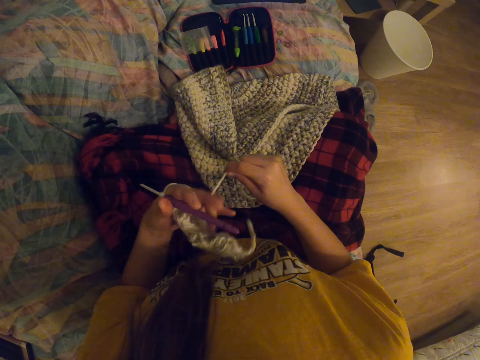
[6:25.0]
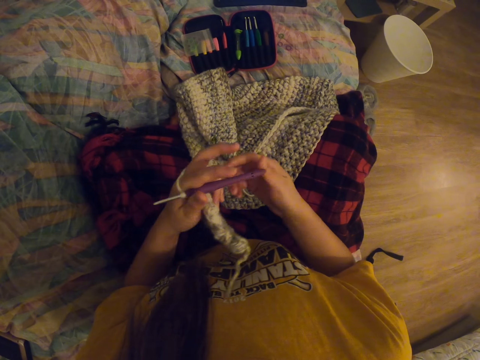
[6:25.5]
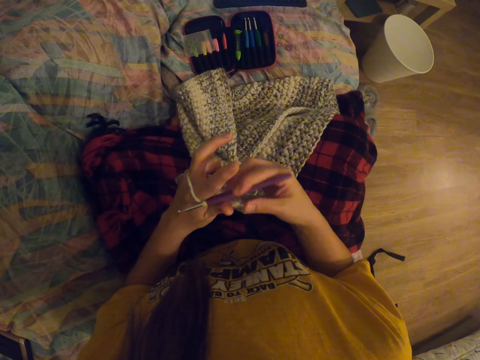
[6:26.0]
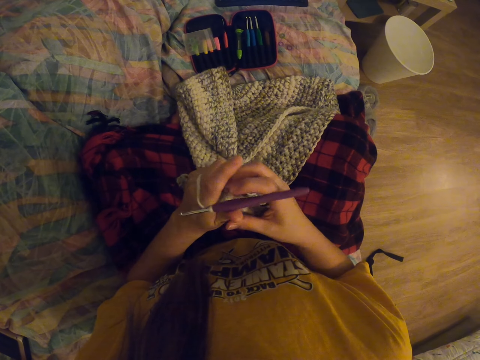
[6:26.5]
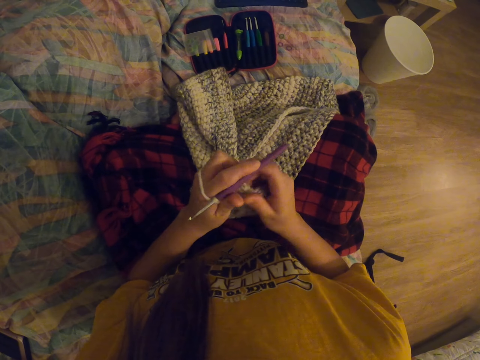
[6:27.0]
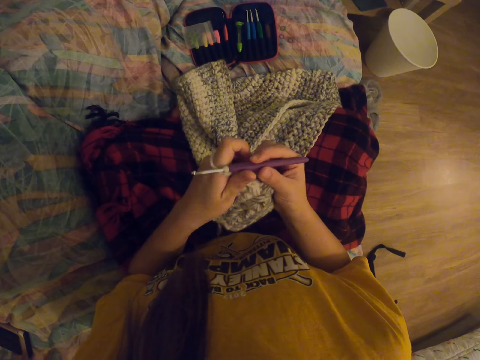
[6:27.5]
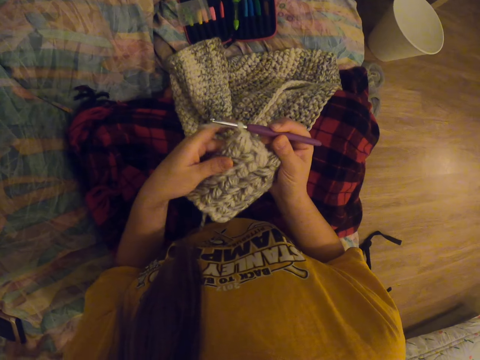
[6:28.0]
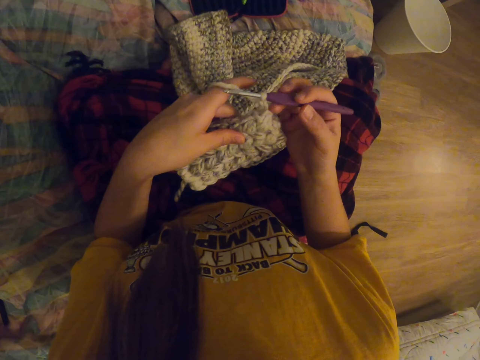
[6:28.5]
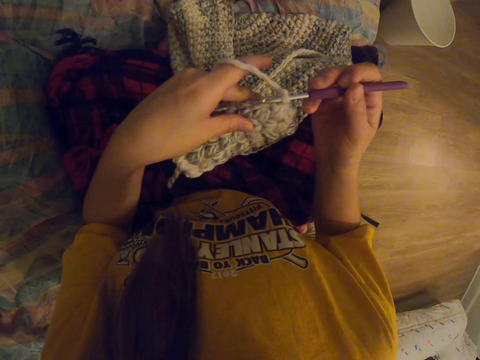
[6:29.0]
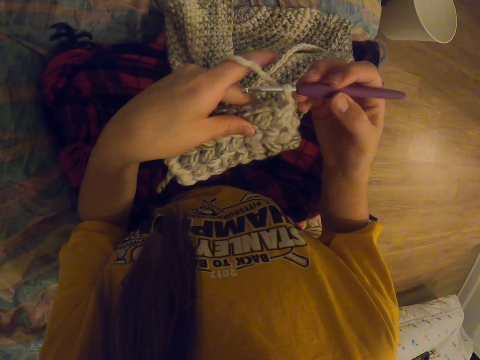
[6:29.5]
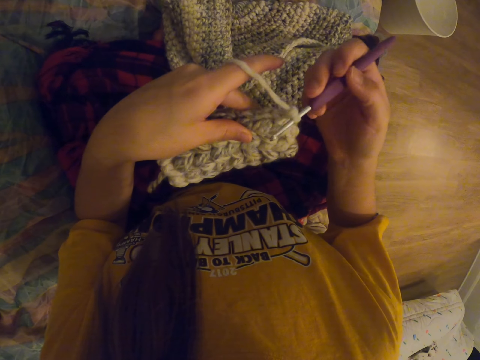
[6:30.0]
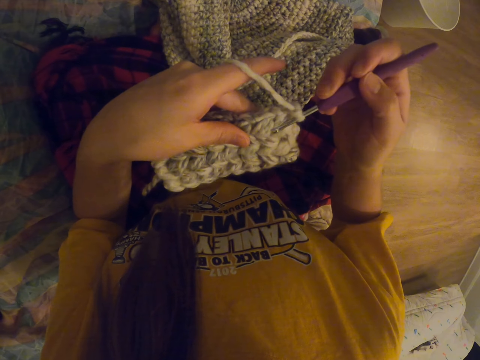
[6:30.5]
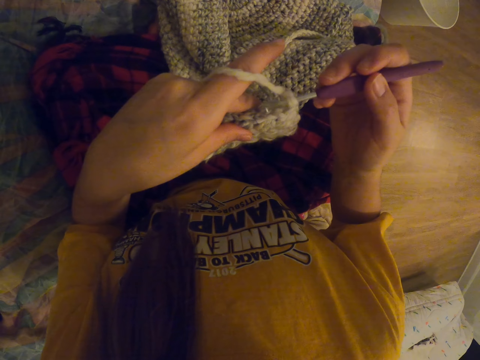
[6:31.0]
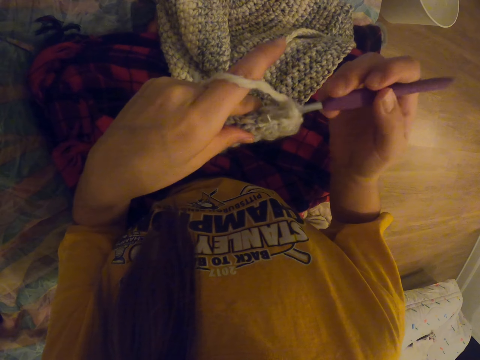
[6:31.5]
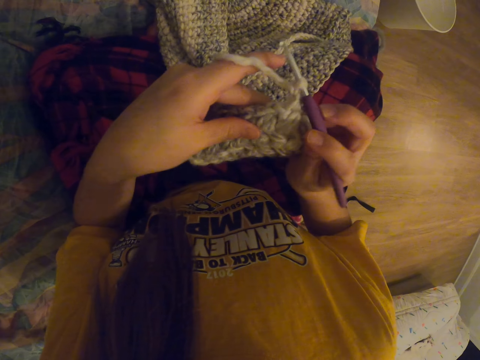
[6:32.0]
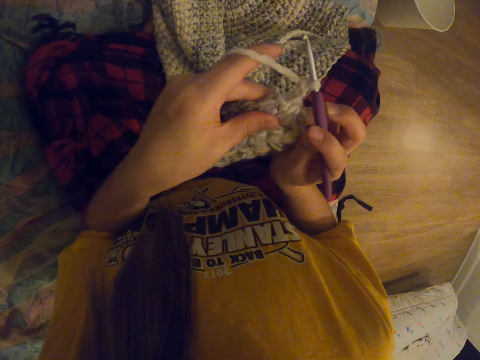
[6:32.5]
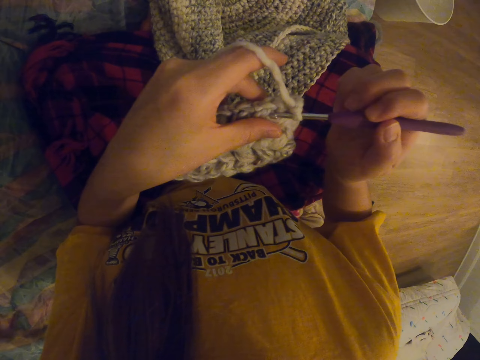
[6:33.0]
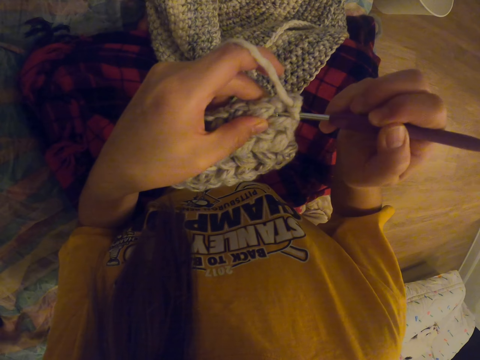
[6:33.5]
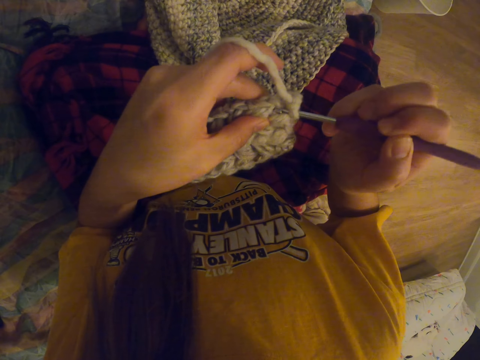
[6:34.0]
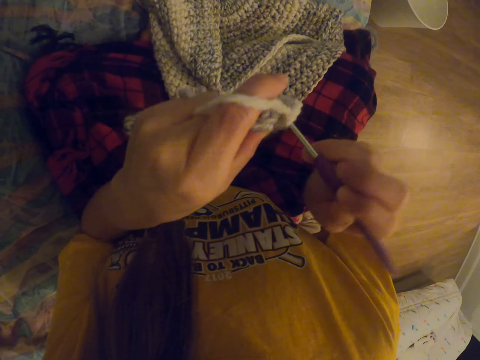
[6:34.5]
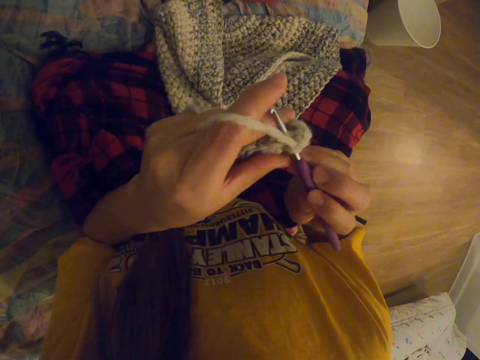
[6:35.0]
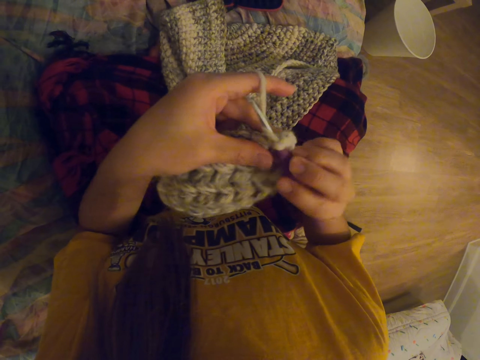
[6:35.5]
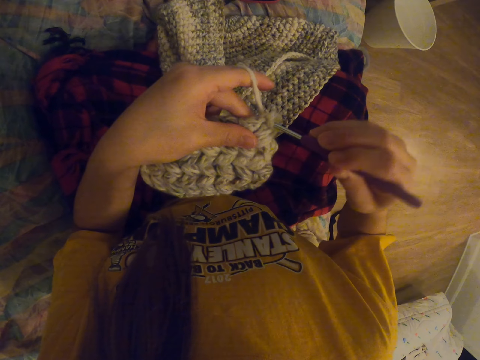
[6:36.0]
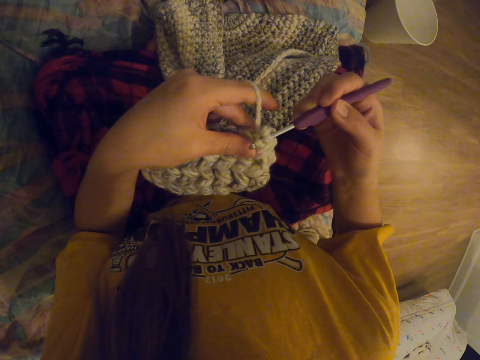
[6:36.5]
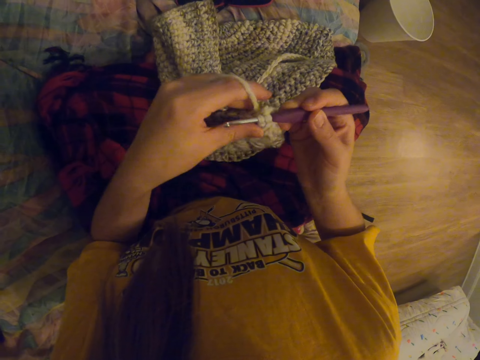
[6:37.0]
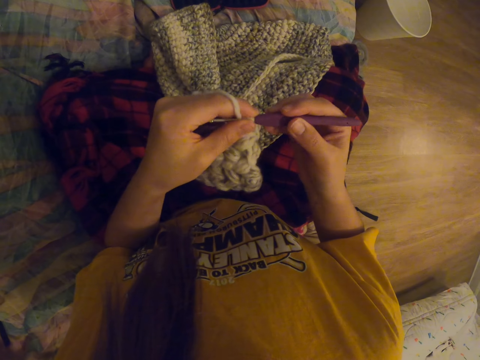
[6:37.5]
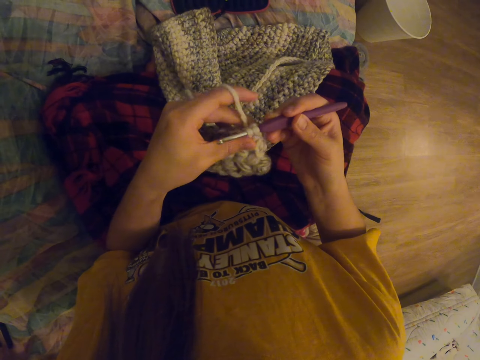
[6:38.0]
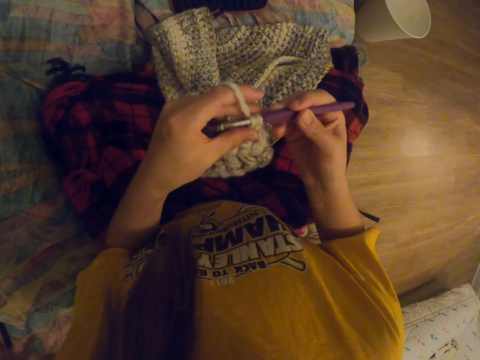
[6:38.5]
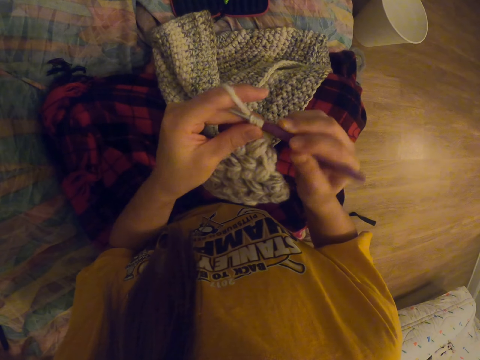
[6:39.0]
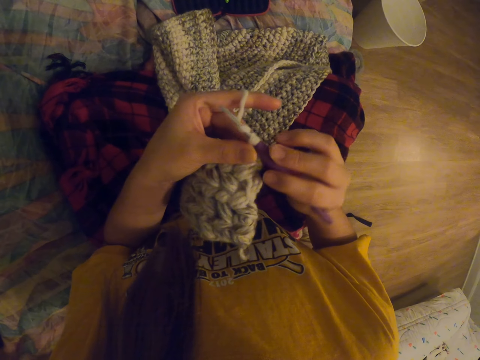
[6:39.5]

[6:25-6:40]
The camera wearer puts thread on the fingers. They hold the crochet with the right hand. They crochet with a crochet hook. They crochet fabric.

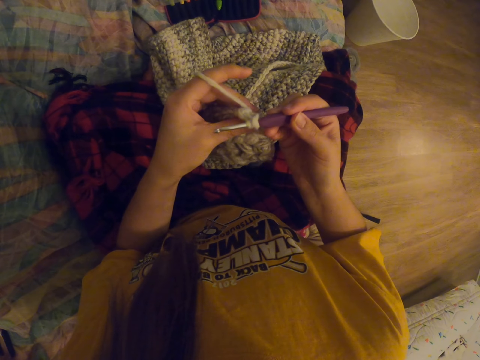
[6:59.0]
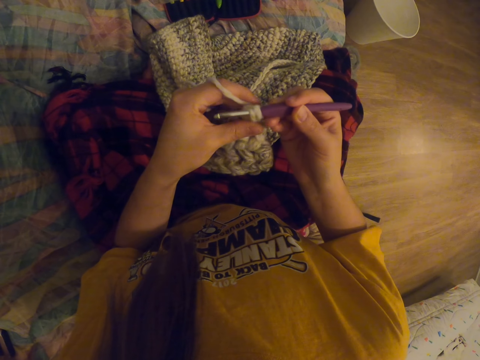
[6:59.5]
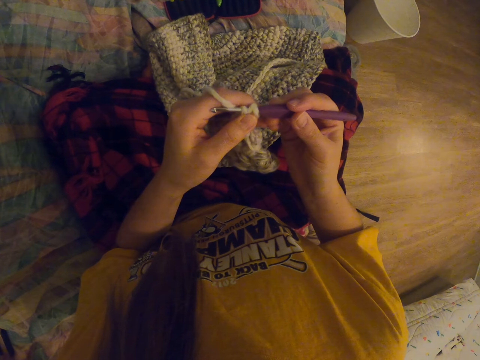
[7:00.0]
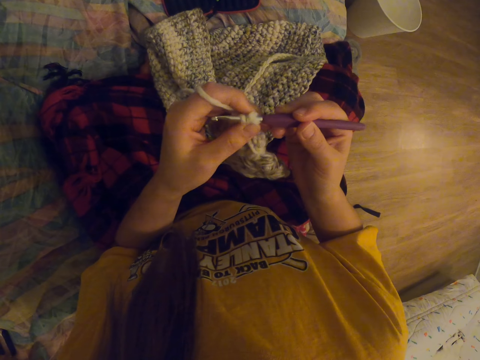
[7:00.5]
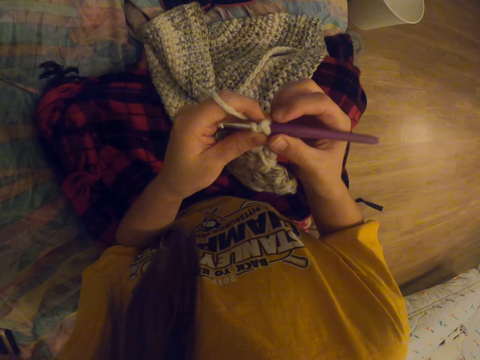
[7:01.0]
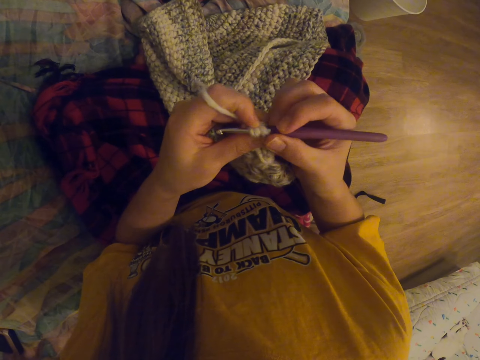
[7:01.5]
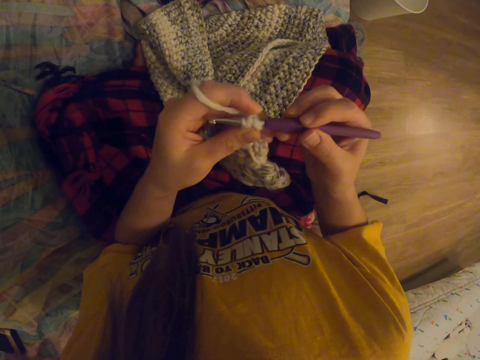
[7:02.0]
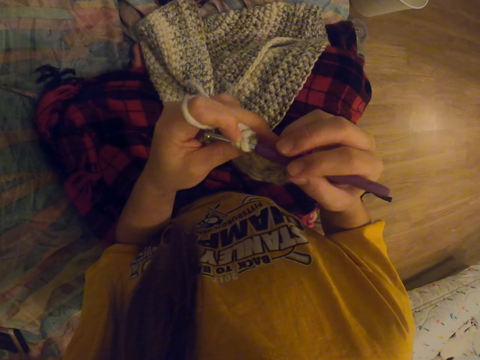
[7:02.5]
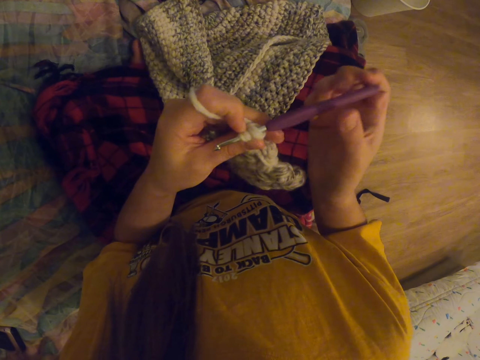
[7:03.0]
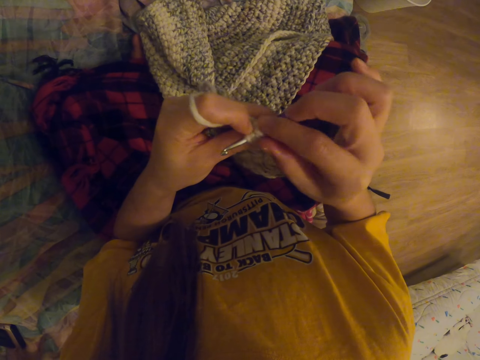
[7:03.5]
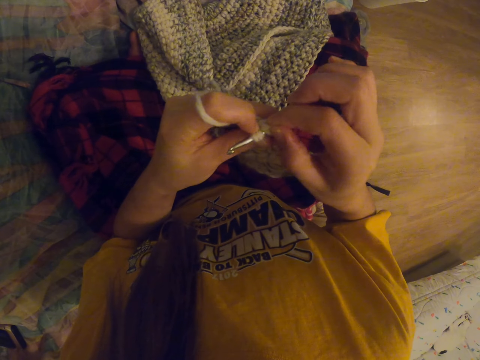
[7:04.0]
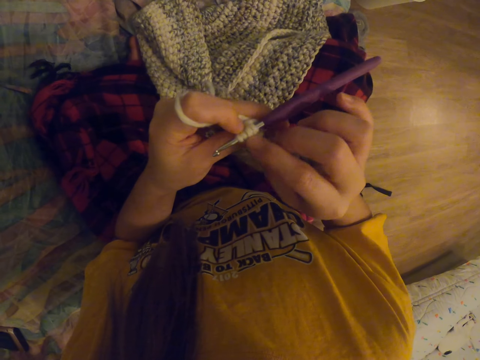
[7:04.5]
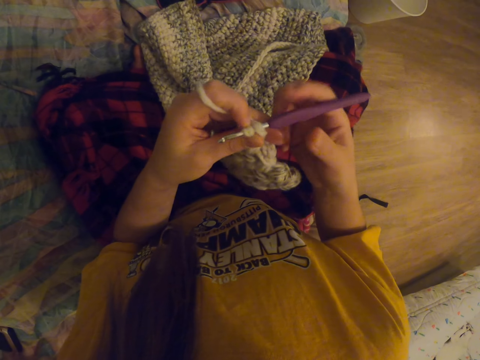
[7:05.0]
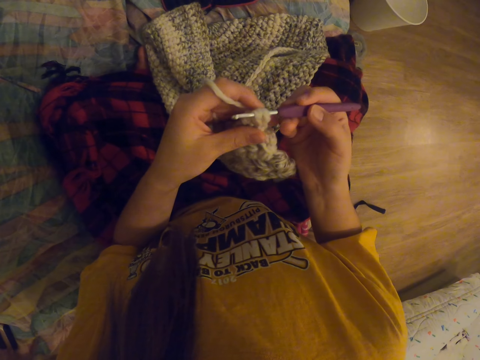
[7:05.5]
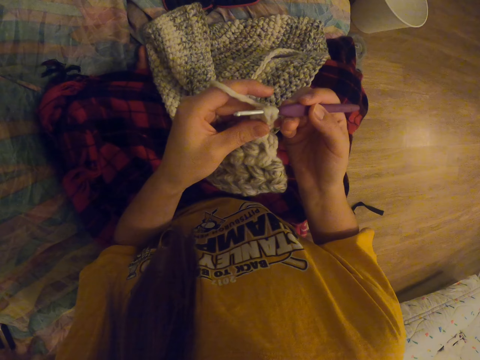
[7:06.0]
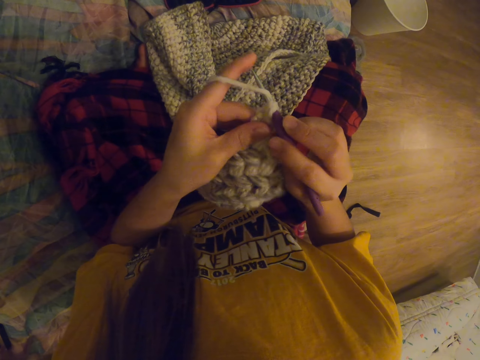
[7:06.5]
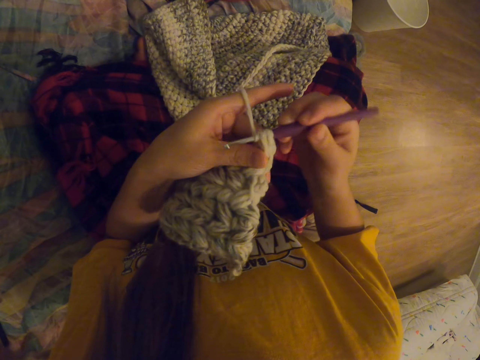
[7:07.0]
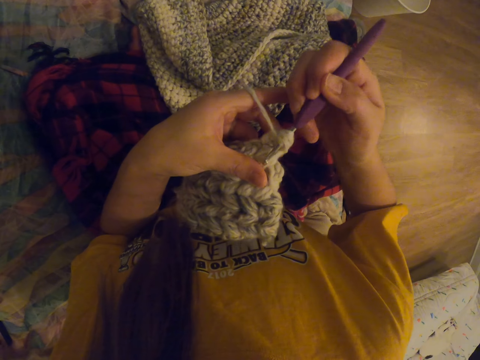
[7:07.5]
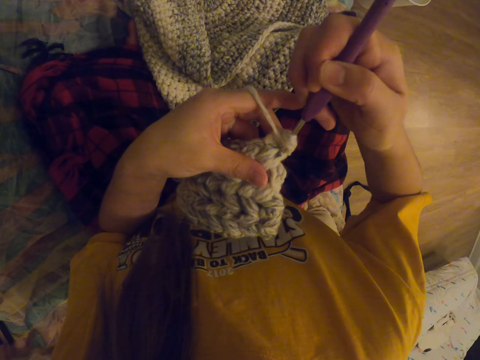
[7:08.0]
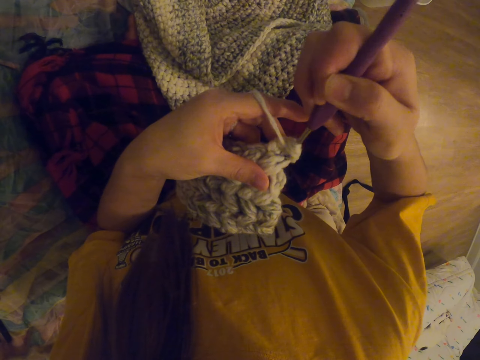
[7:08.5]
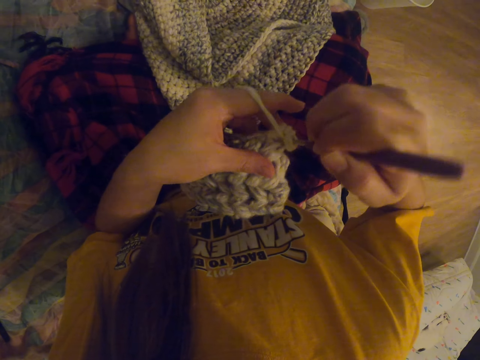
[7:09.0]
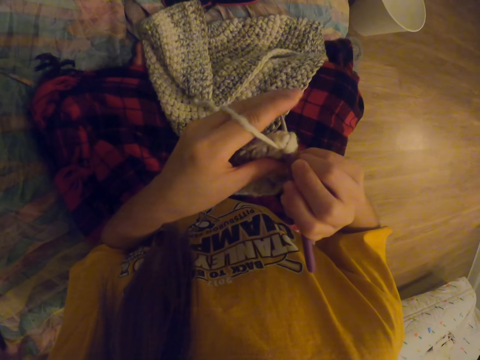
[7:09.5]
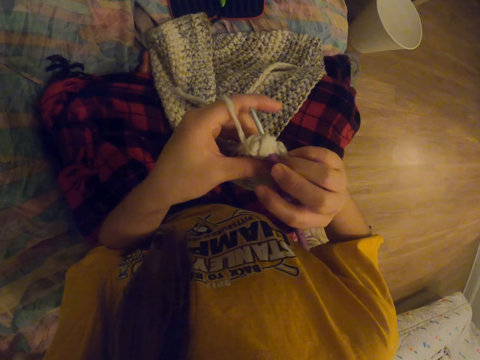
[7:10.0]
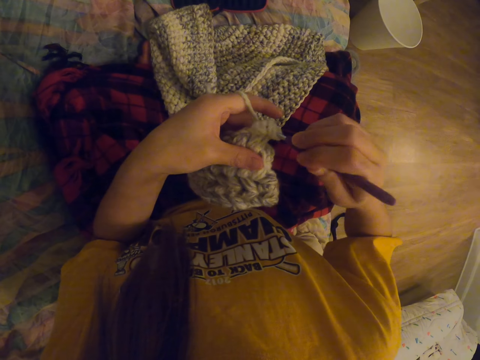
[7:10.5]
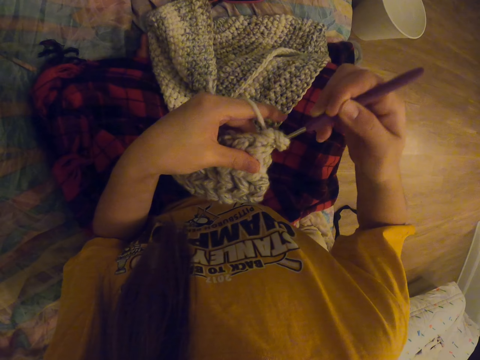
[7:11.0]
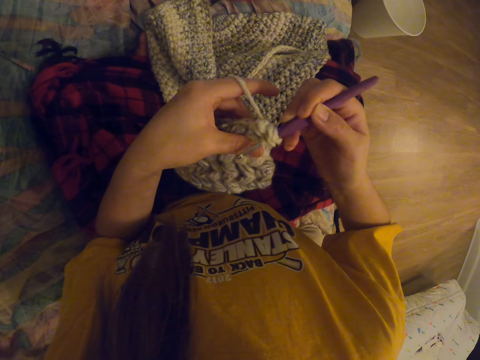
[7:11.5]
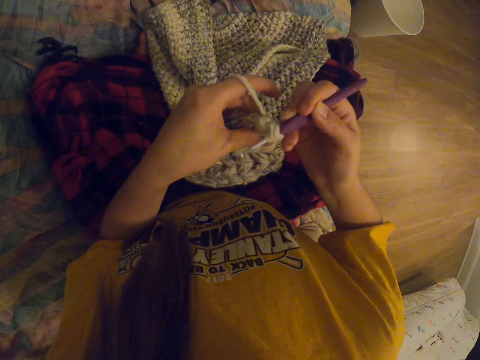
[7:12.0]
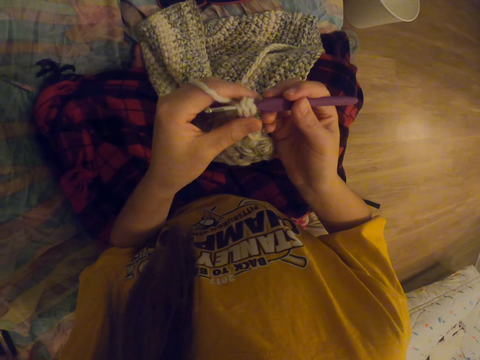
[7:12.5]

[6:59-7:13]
The camera wearer adjusts the thread on the crochet. They crochet fabric.
